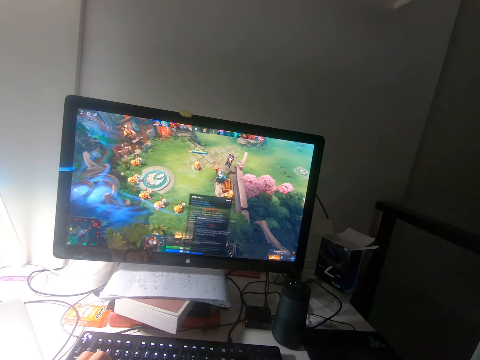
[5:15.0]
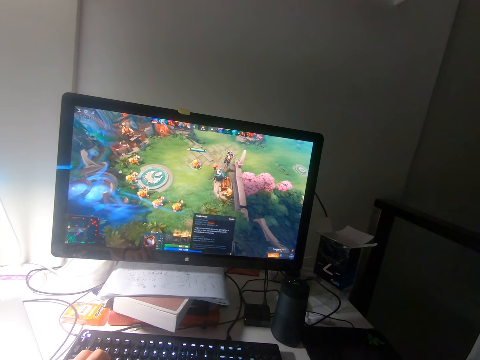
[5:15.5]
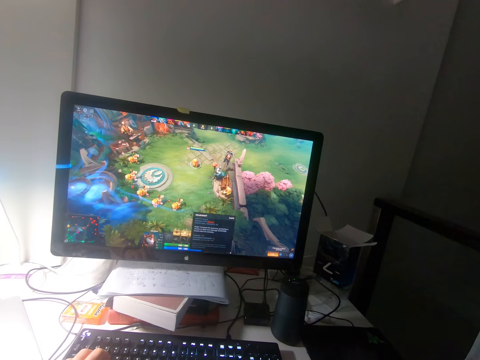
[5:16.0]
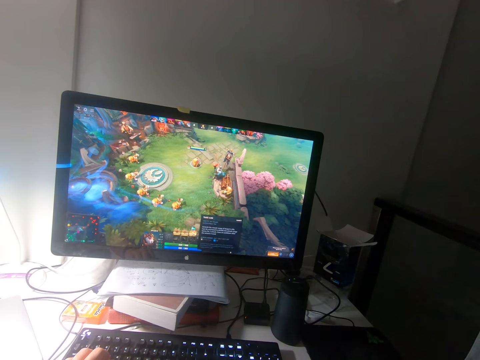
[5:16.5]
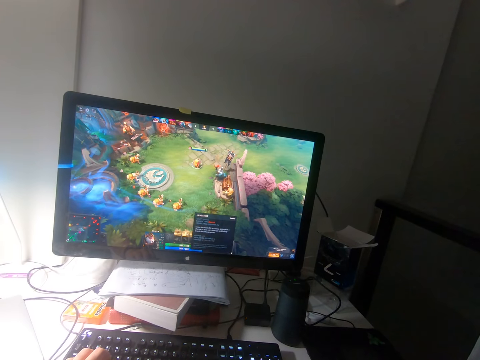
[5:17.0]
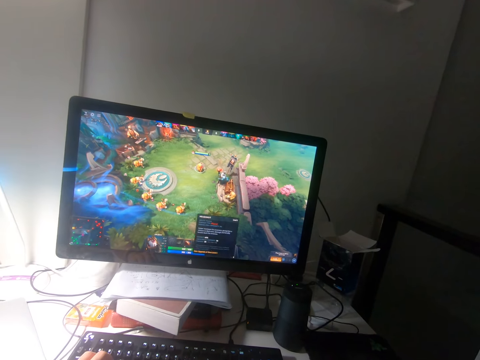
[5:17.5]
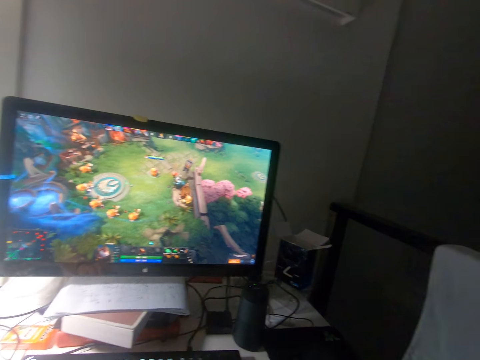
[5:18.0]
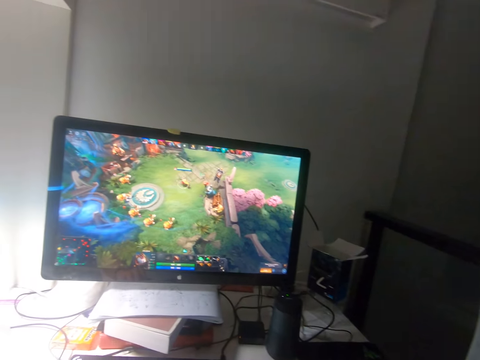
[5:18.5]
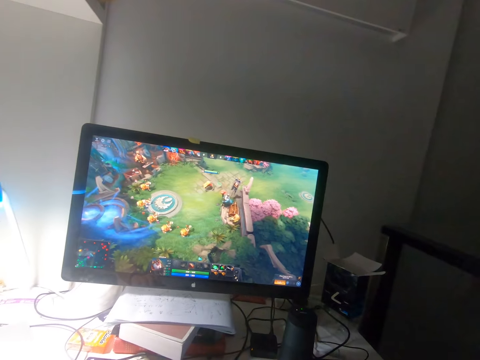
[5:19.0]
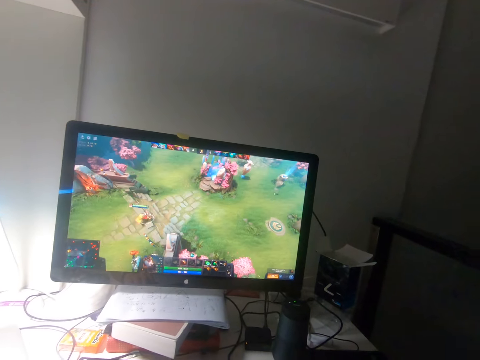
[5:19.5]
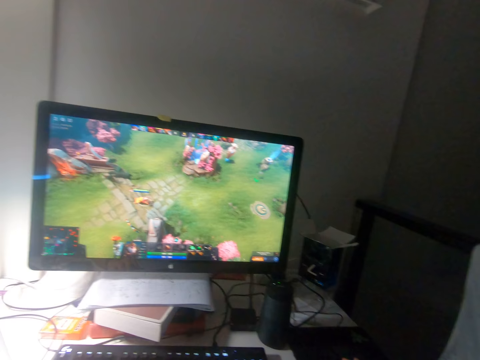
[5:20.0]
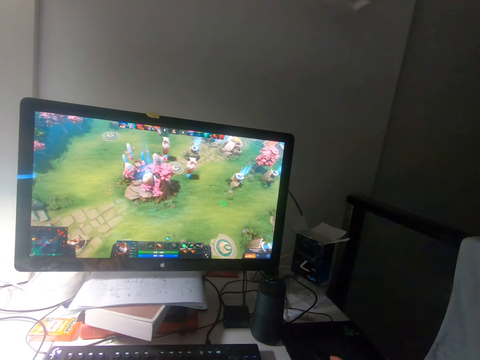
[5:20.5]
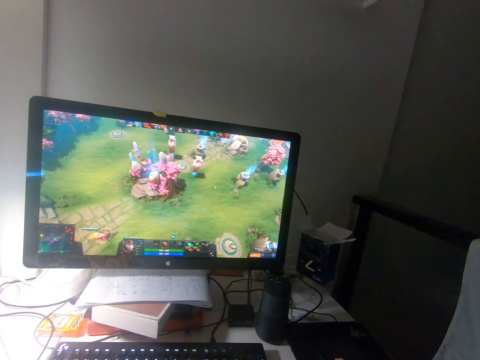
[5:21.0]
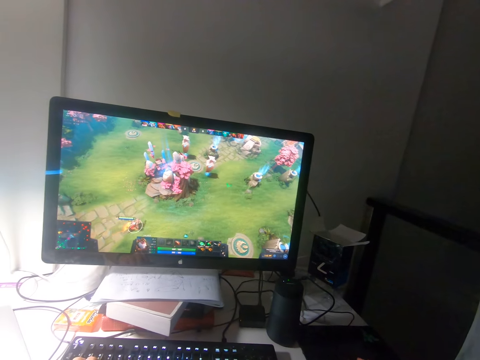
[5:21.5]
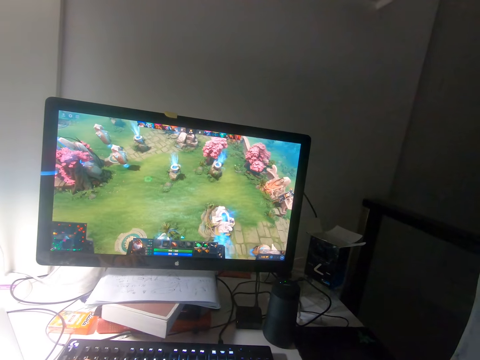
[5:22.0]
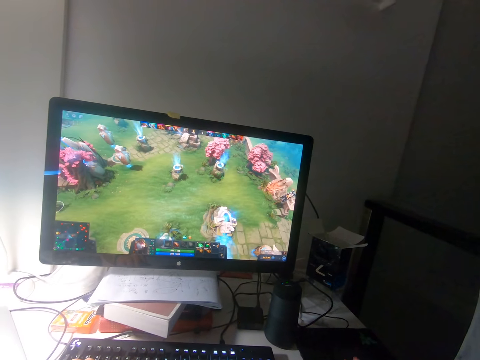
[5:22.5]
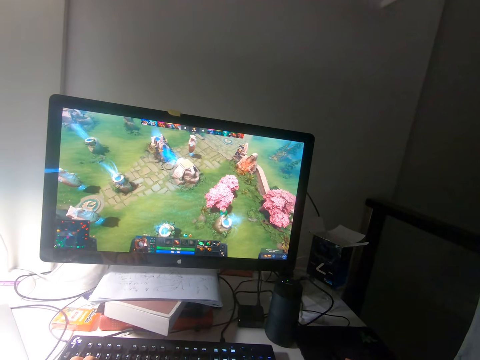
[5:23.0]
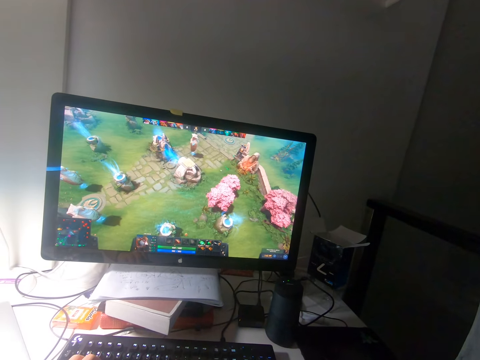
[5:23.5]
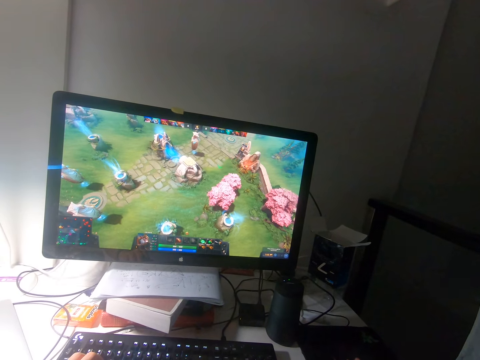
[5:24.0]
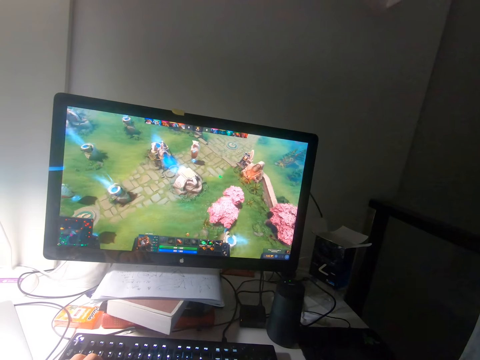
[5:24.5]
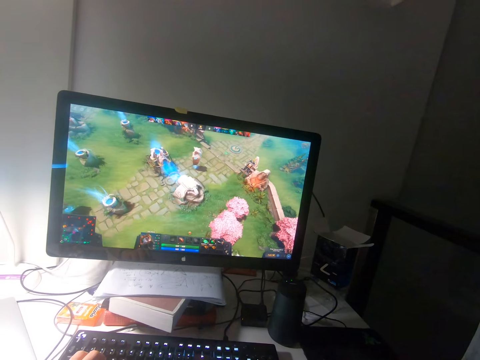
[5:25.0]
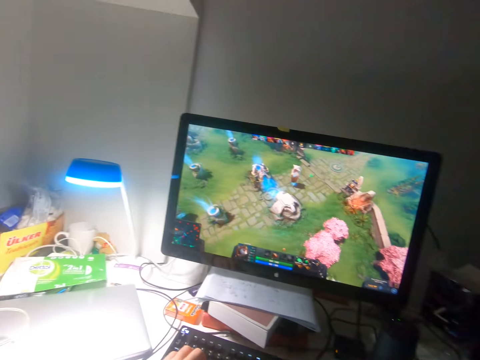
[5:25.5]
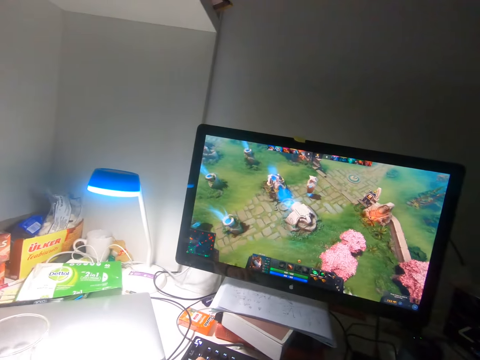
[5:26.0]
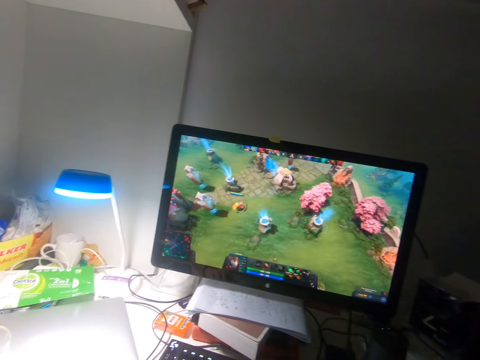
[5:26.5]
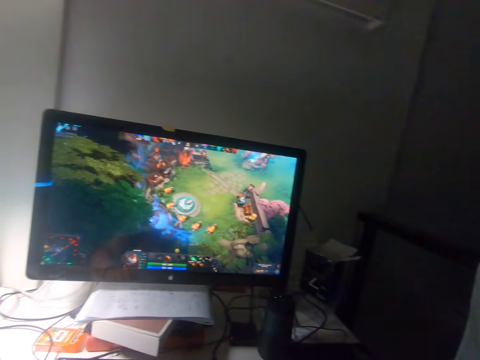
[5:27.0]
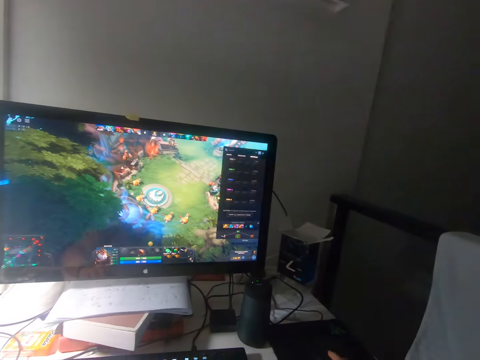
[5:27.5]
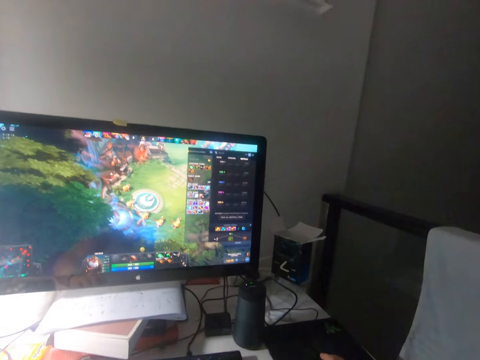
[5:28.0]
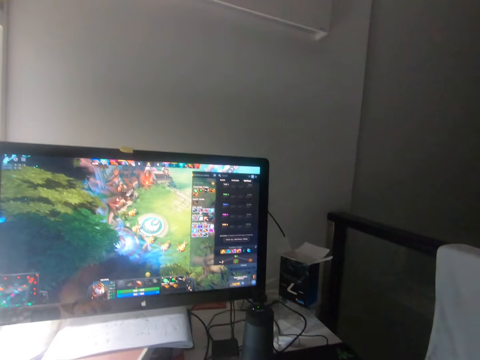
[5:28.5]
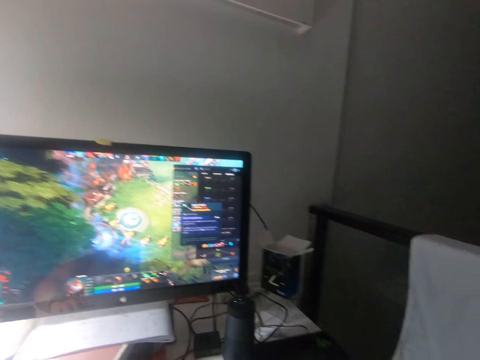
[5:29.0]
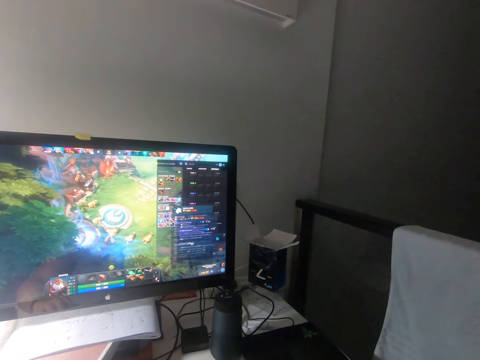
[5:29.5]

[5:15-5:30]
The camera wearer clicks the mouse.

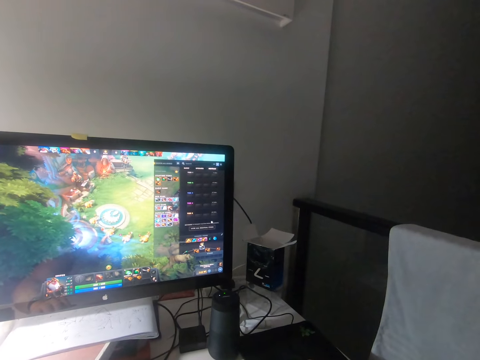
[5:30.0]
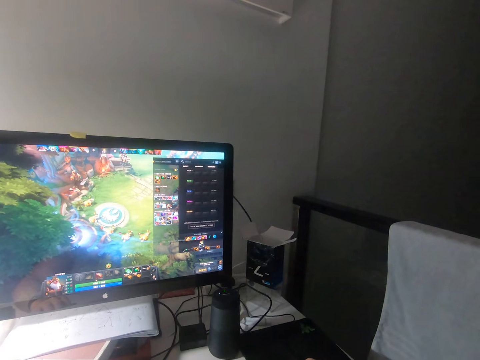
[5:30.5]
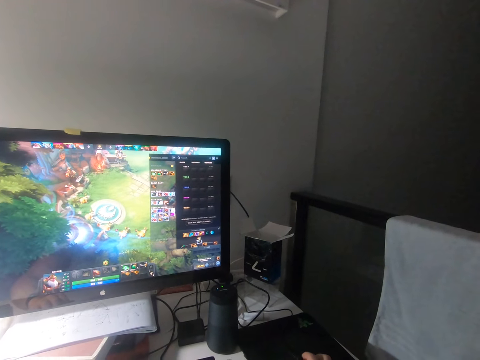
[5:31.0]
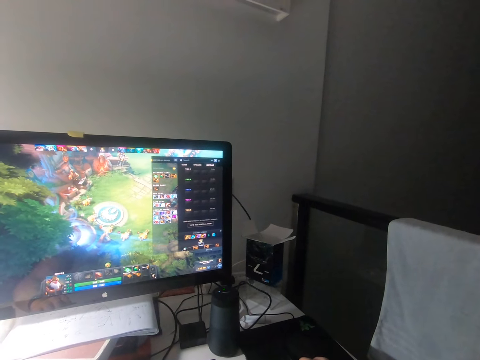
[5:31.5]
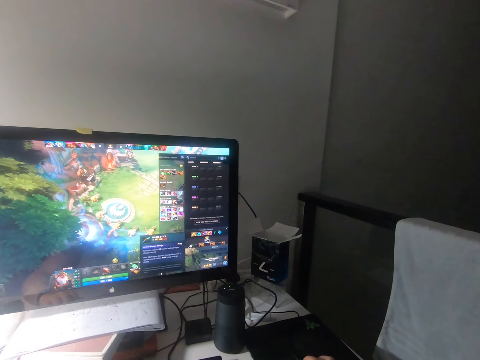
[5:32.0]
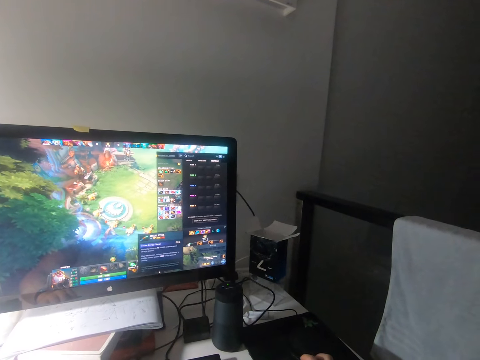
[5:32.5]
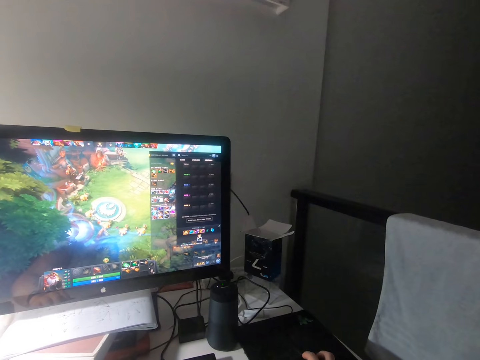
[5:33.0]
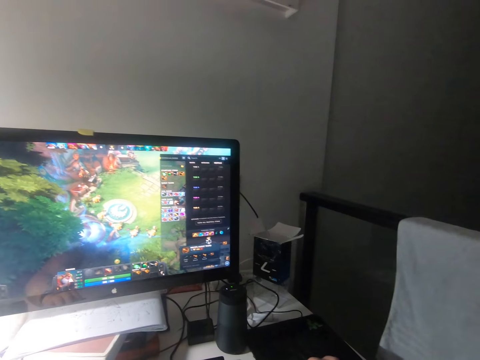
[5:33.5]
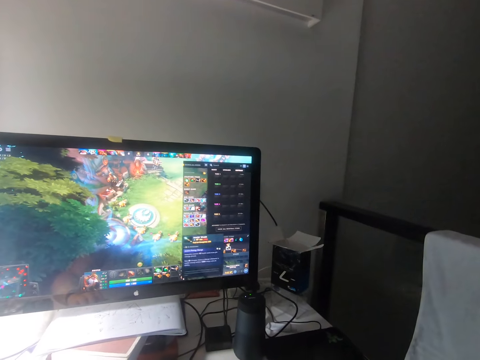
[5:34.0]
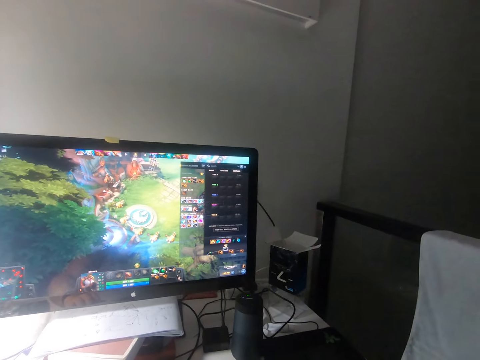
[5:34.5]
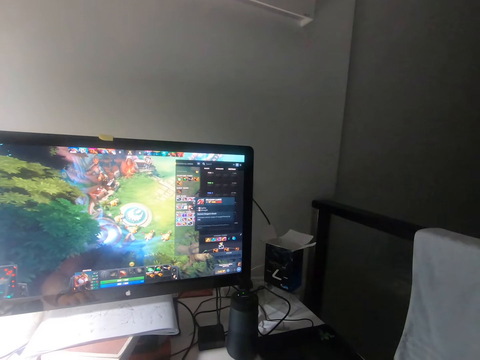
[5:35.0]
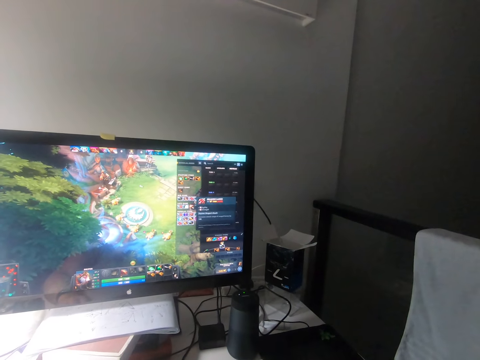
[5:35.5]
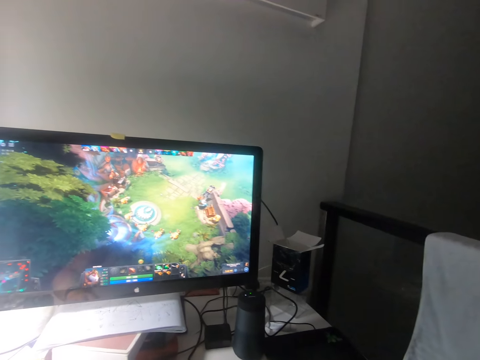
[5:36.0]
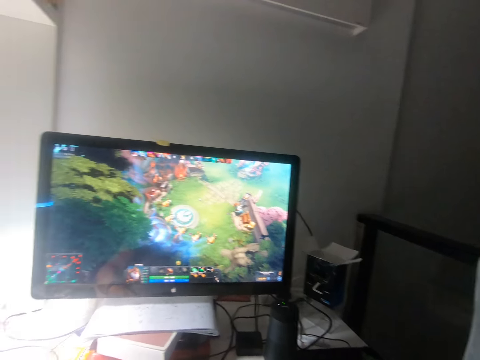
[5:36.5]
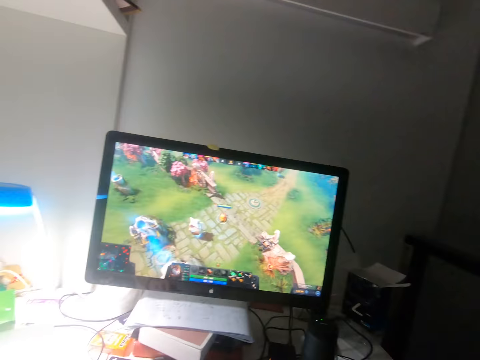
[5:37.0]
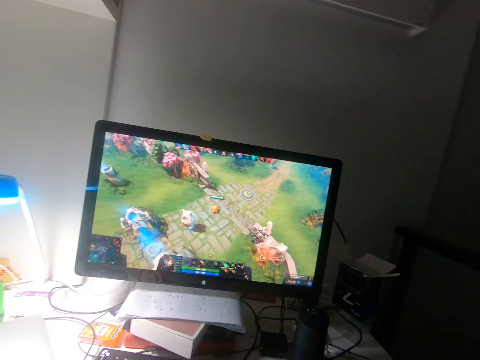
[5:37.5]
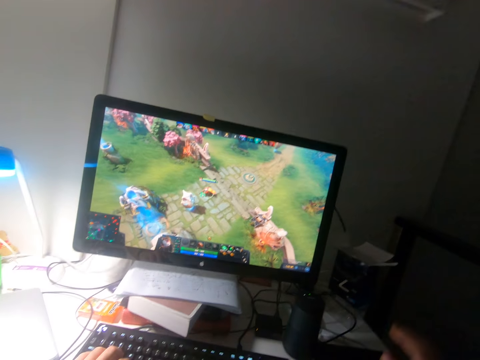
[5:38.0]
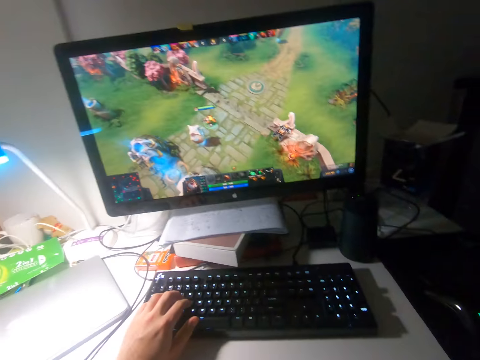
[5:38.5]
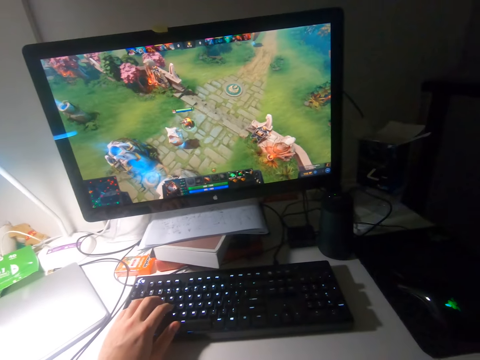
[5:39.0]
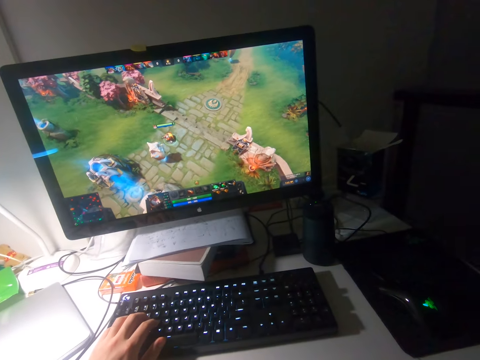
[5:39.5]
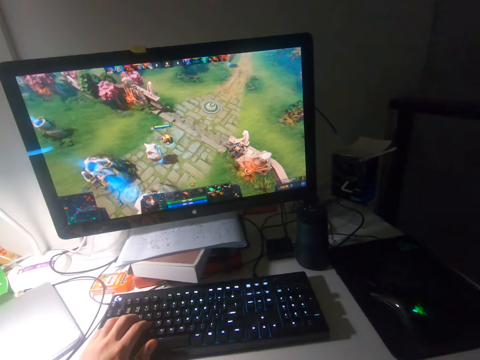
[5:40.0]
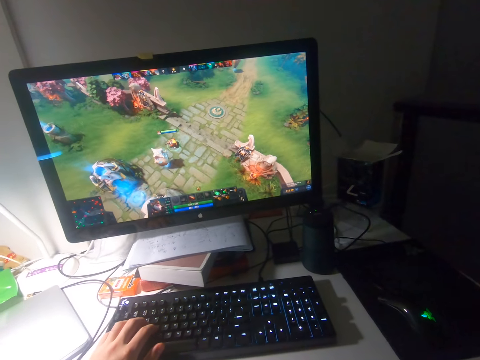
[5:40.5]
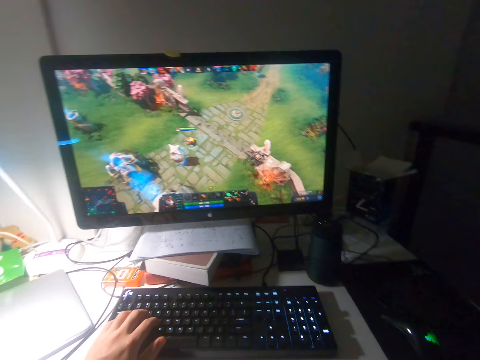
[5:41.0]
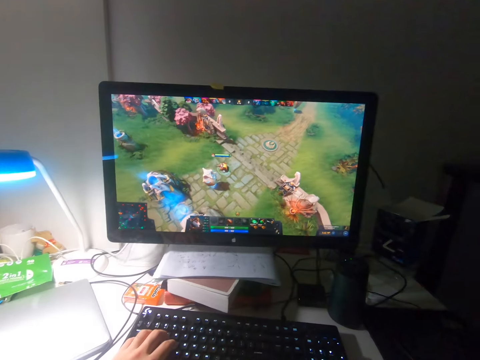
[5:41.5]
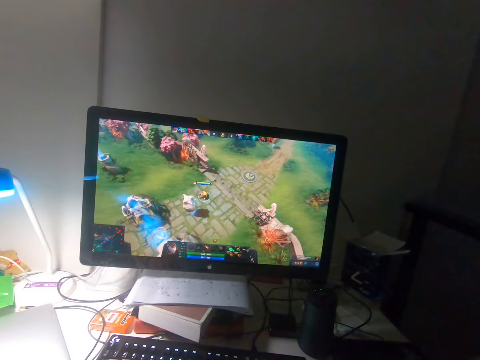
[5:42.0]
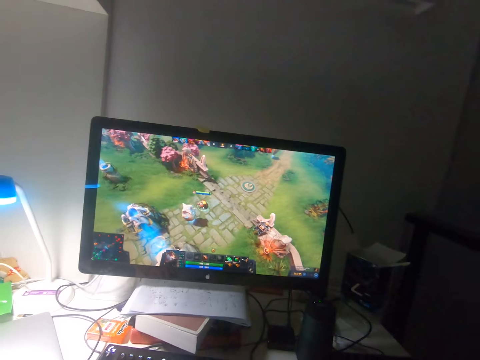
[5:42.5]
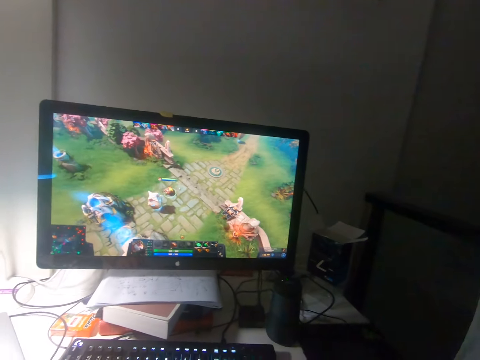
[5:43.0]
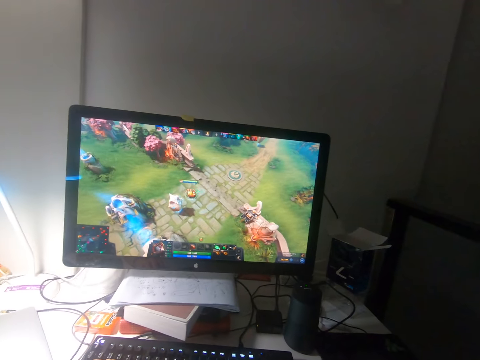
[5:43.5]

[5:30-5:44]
The camera wearer lifts his right hand from the mouse on the table.
